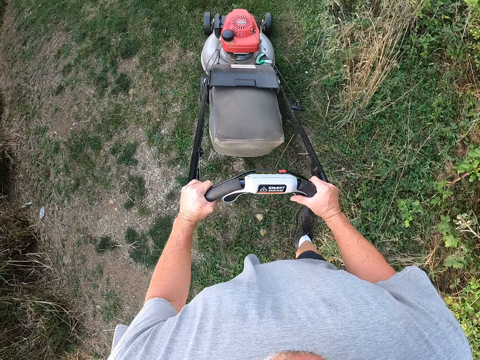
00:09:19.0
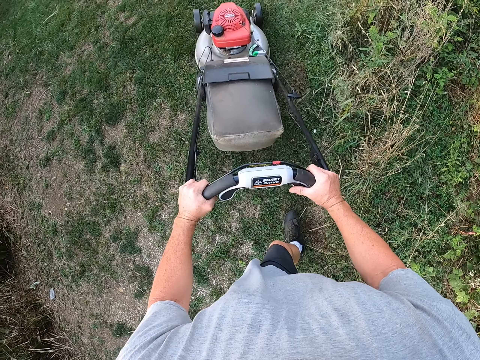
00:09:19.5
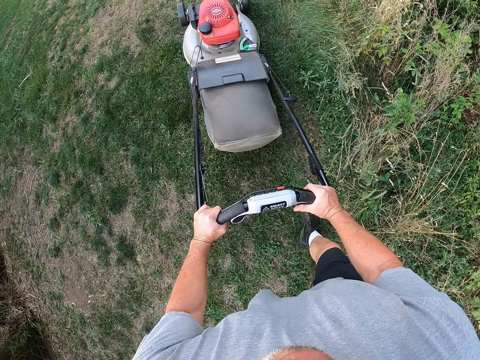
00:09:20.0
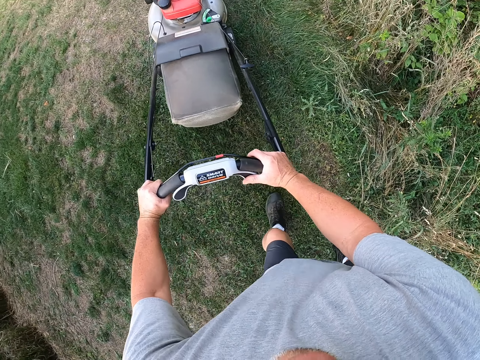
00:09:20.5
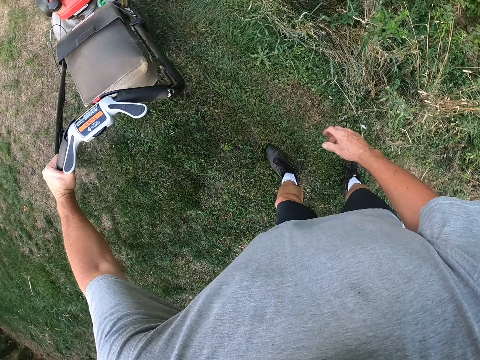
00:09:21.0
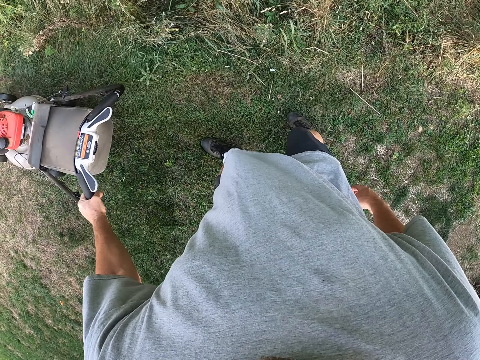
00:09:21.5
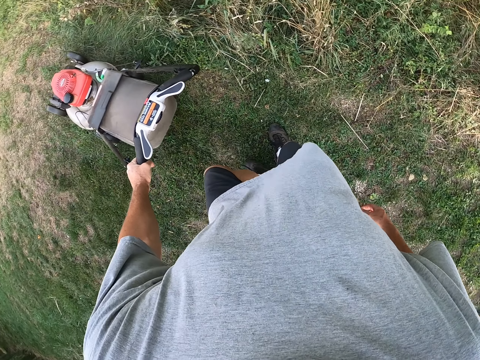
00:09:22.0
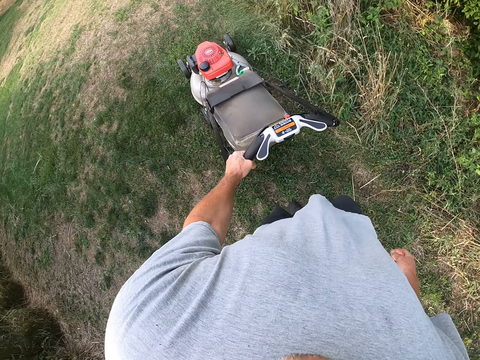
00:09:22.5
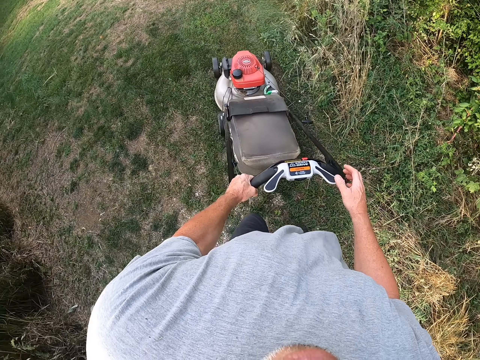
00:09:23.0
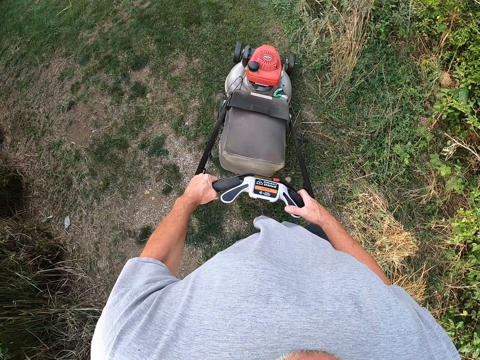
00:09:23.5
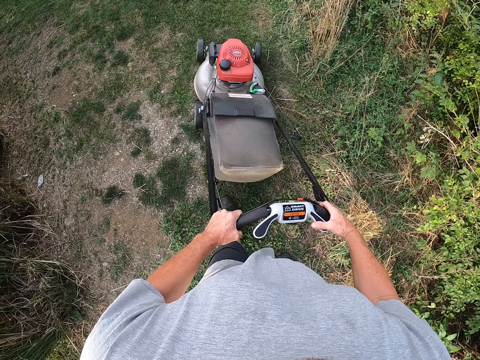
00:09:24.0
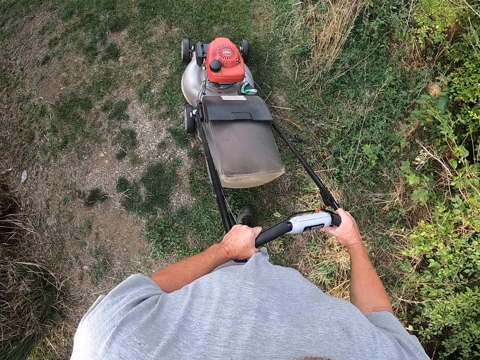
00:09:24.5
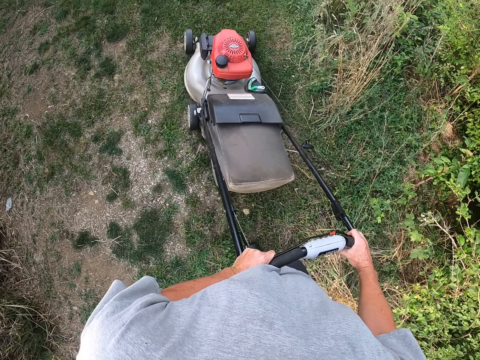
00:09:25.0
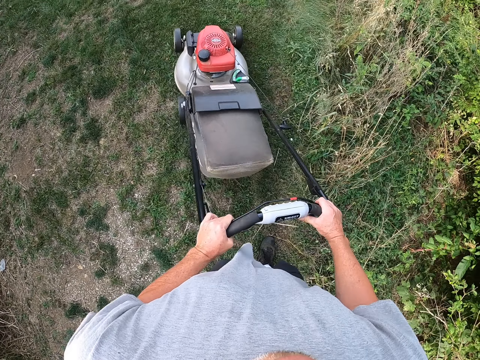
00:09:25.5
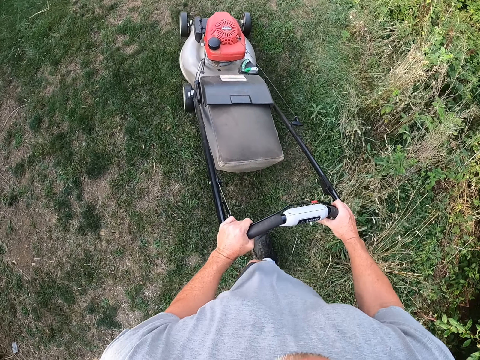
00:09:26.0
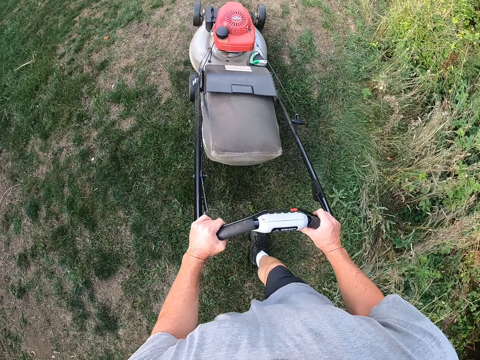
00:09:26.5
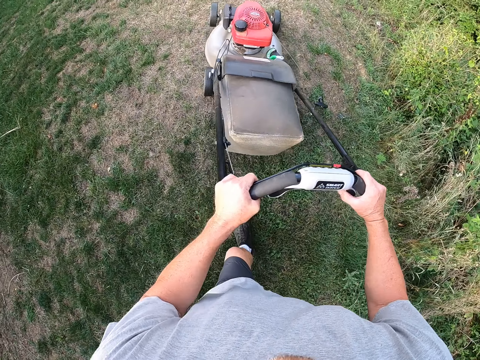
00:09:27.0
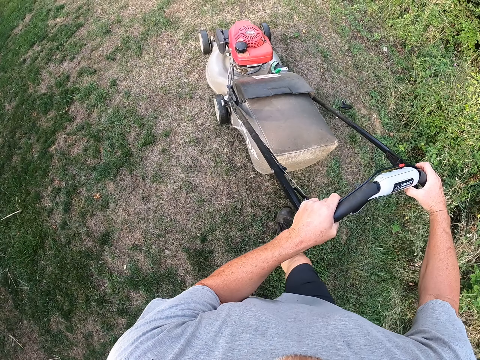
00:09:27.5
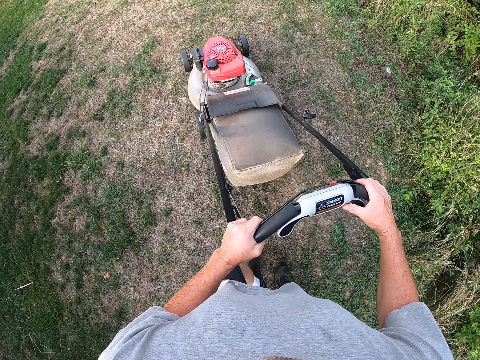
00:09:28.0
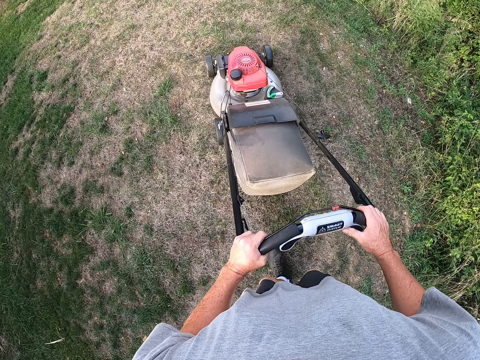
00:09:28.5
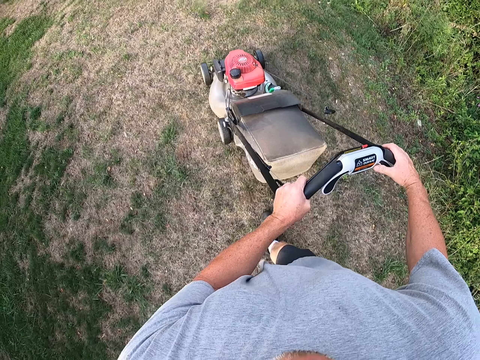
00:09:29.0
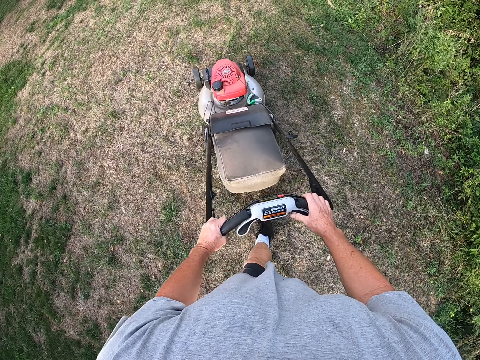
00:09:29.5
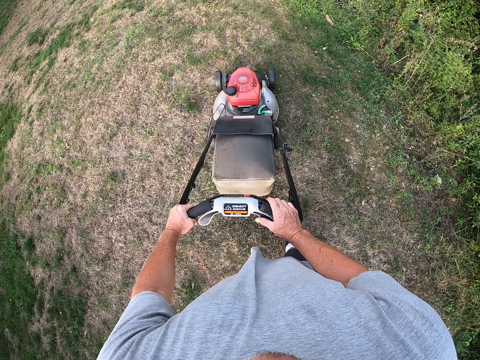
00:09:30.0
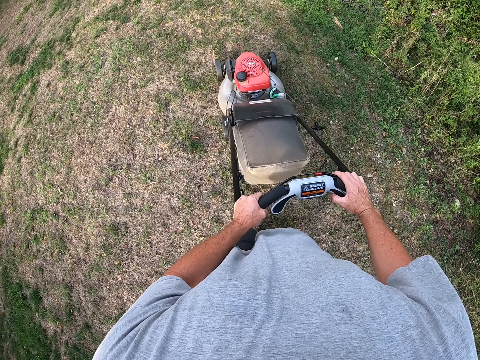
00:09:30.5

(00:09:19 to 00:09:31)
The camera wearer removes a hand from the mower. They pull the mower. They place the hand on the mower. They pull the mower and push the mower.

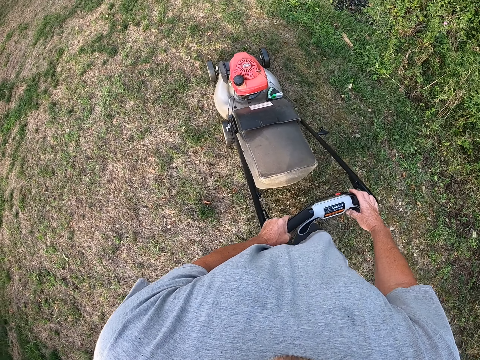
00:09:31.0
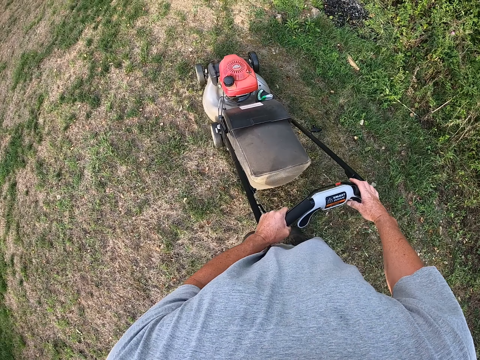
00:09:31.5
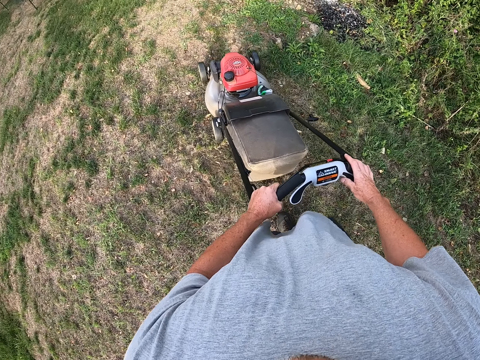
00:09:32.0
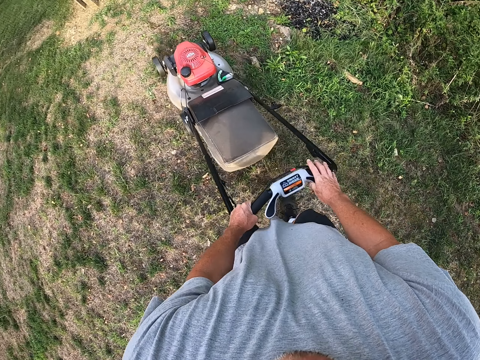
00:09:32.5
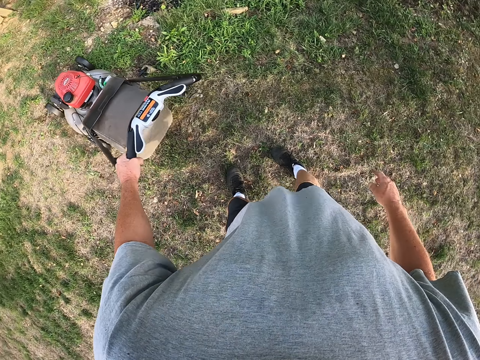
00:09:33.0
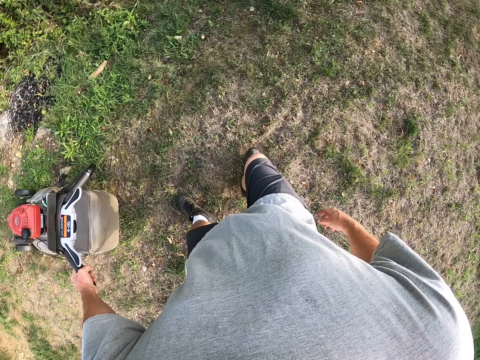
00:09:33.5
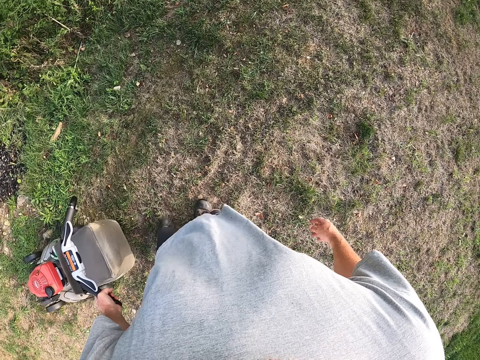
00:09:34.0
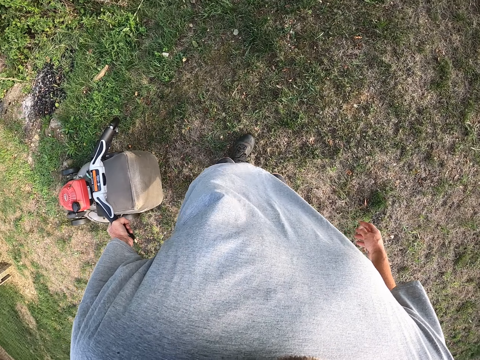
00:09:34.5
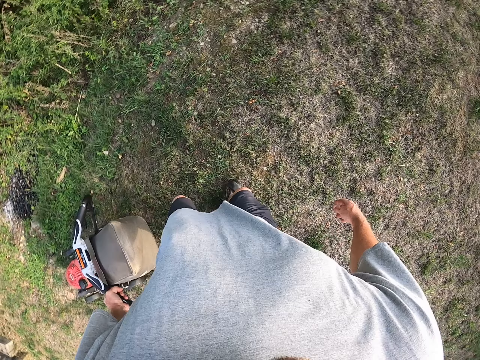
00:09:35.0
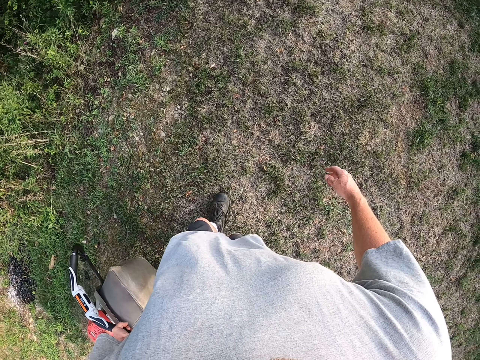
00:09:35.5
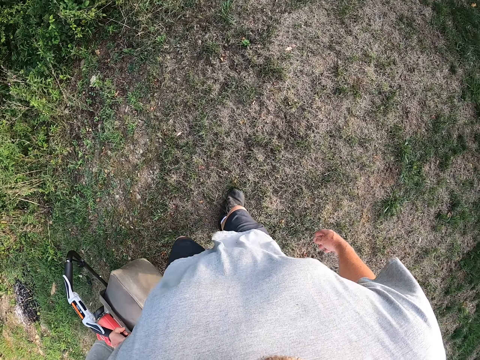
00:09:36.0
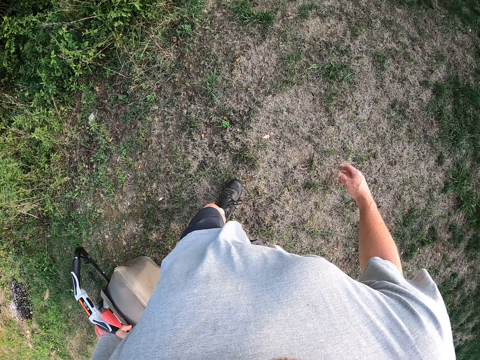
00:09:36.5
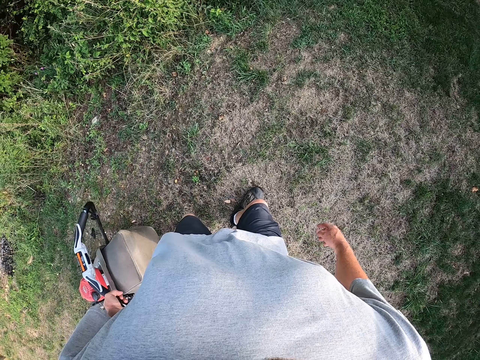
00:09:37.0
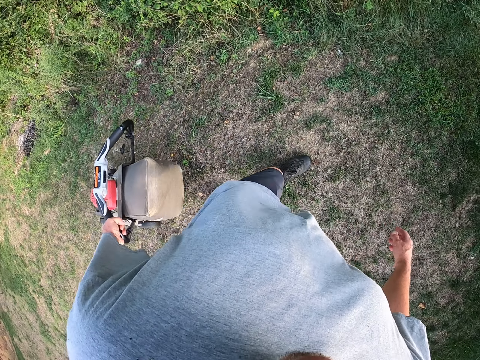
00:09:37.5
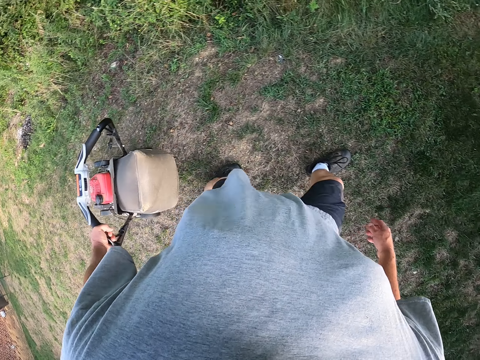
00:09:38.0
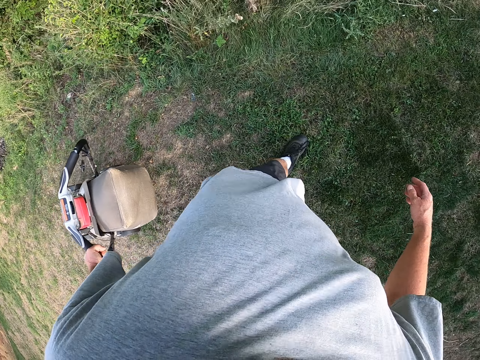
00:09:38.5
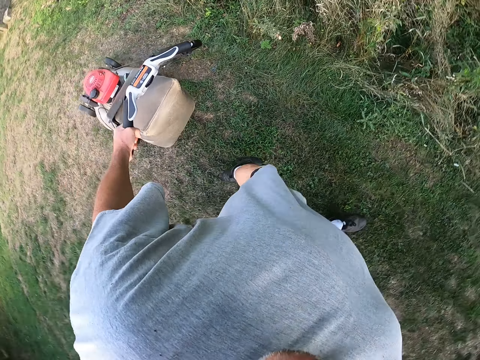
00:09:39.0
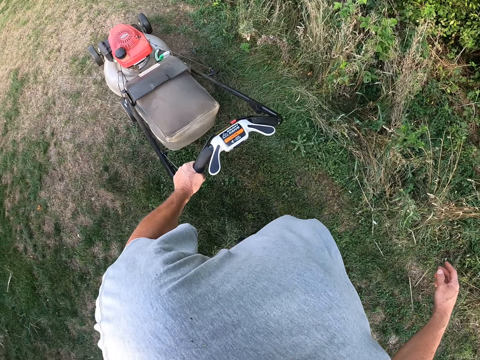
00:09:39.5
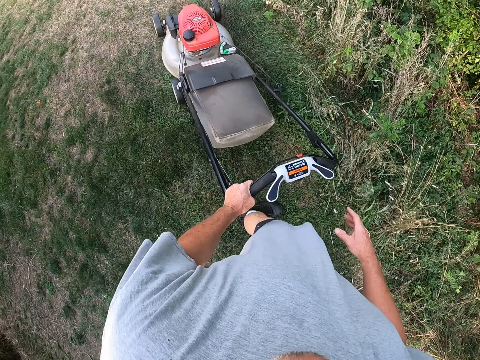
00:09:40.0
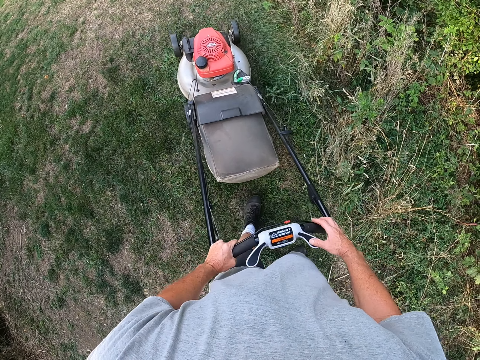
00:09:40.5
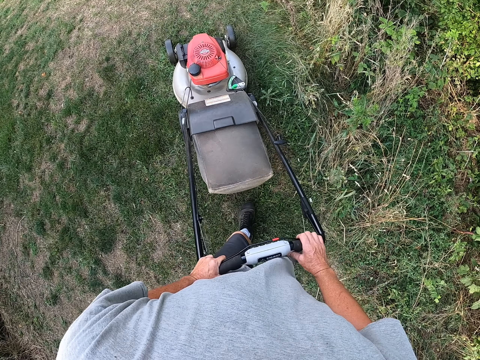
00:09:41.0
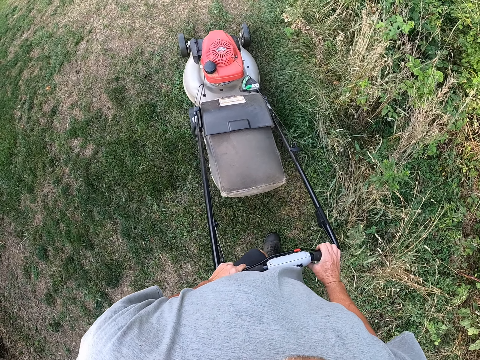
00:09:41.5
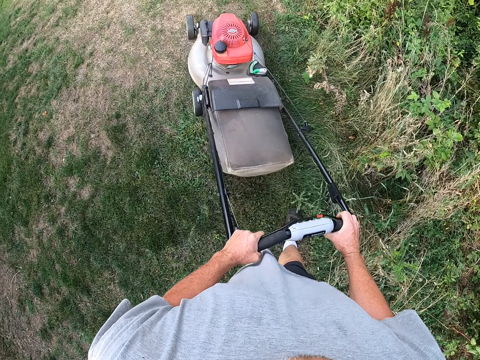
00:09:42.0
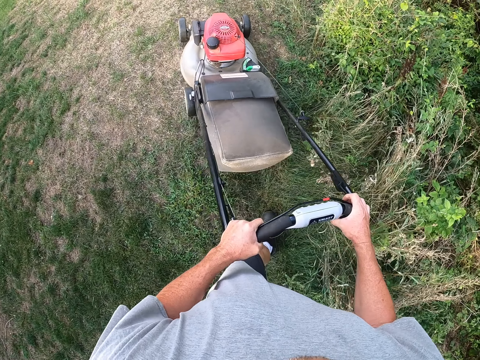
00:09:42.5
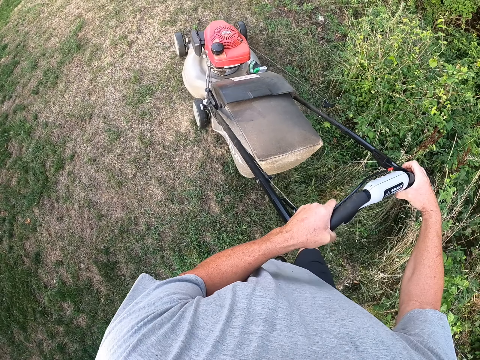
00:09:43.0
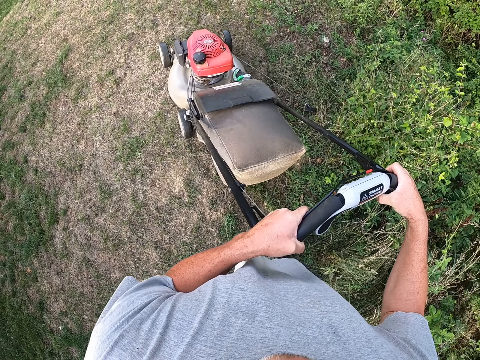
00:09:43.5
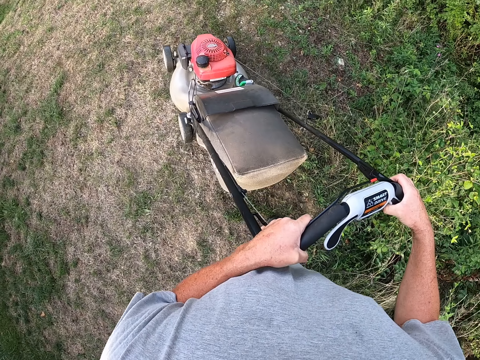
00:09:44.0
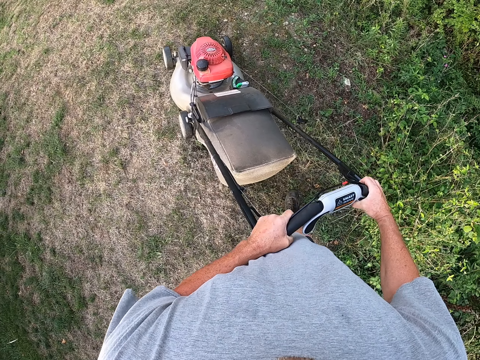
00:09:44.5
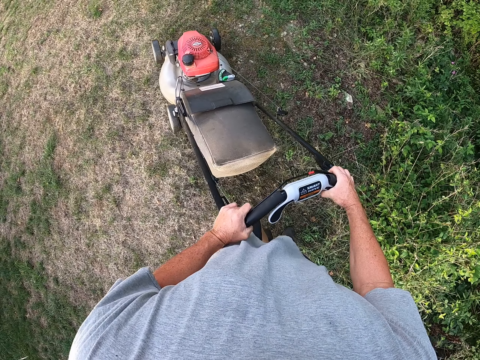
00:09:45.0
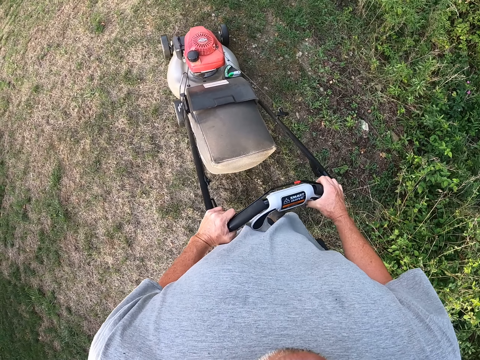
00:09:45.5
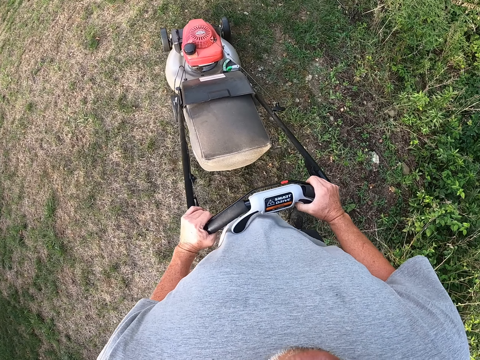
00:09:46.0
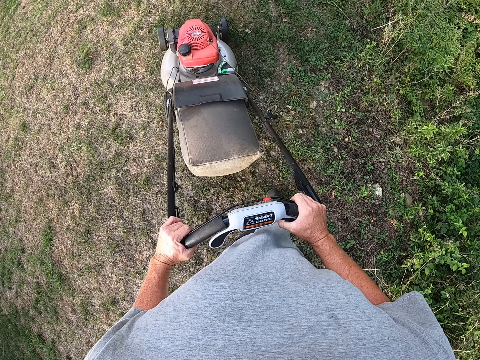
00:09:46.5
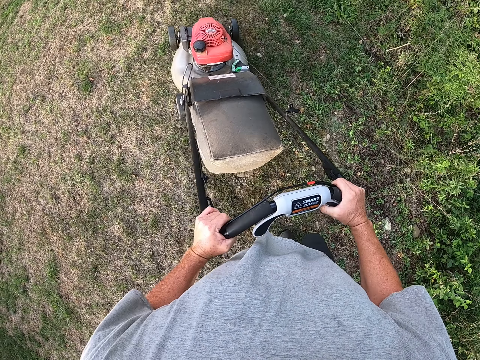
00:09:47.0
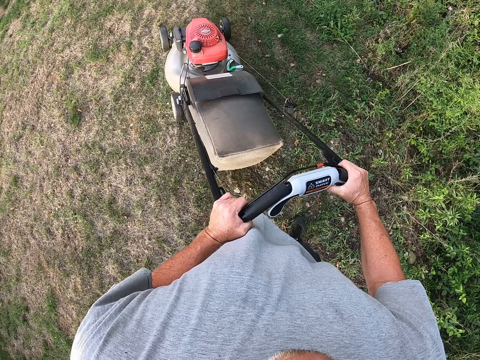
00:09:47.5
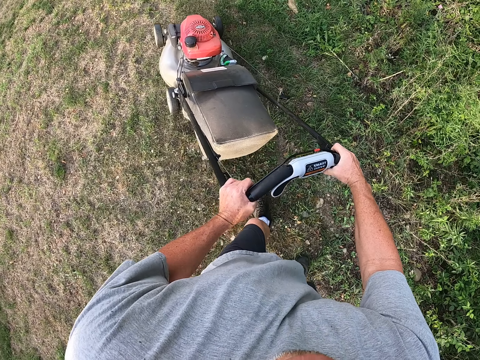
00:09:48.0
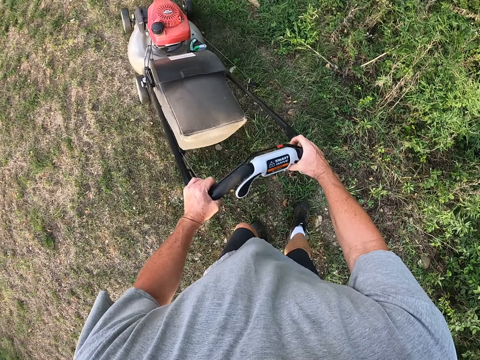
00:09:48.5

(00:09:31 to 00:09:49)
The camera wearer moves a hand from the mower. They pull the lawn mower on the garden. They place a hand on the mower. They cut the grass in the garden with the lawn mower and push the mower.
